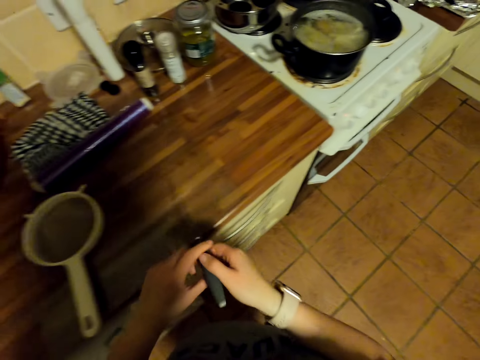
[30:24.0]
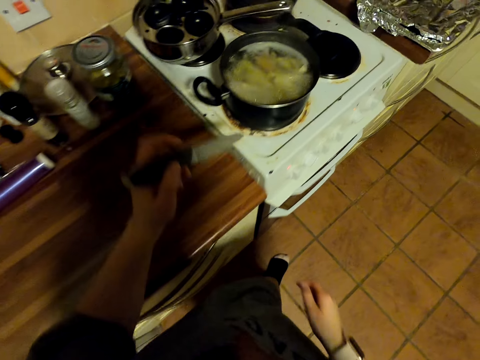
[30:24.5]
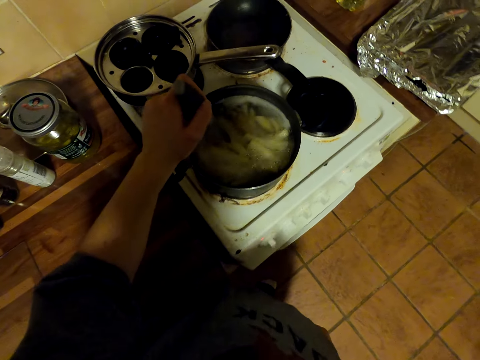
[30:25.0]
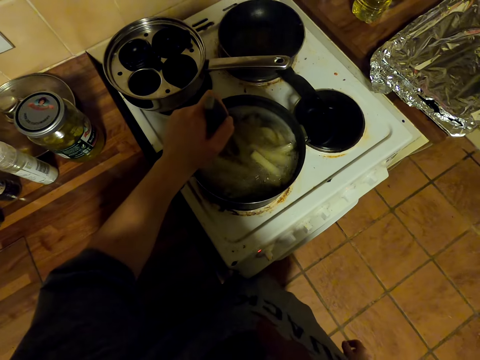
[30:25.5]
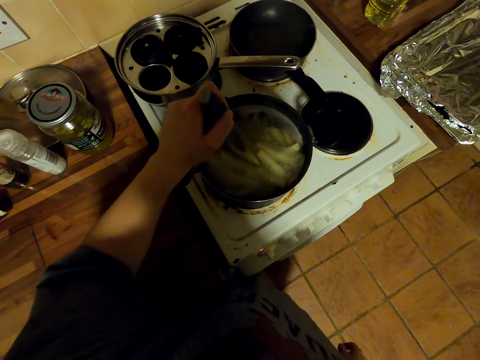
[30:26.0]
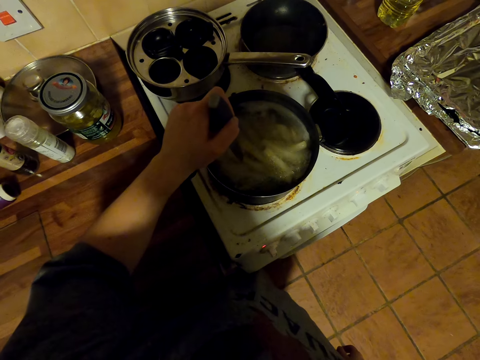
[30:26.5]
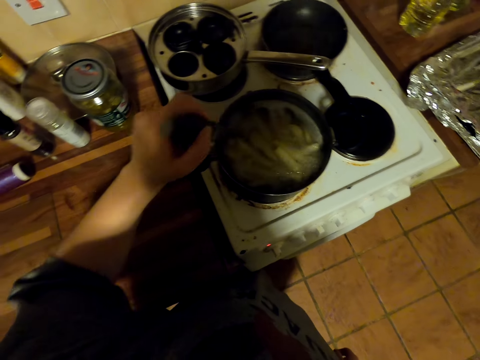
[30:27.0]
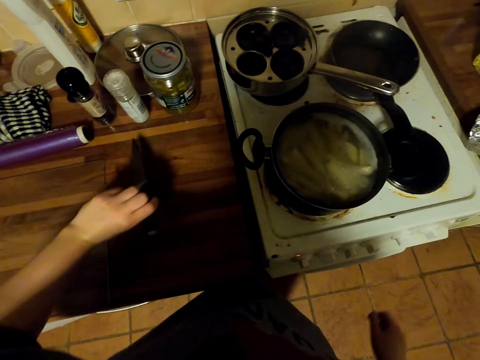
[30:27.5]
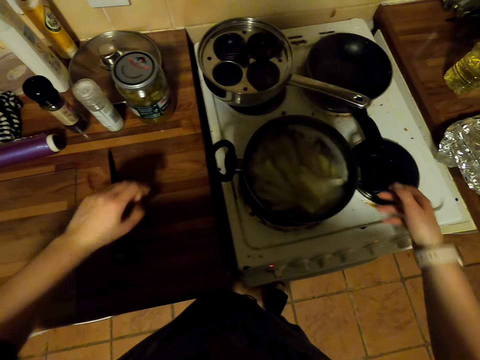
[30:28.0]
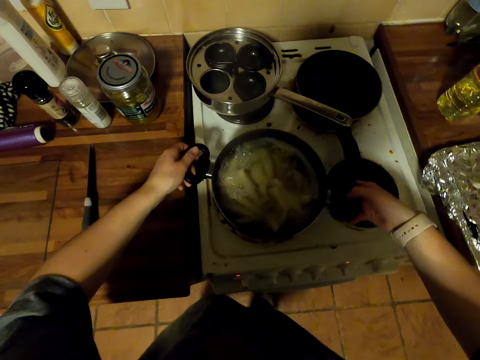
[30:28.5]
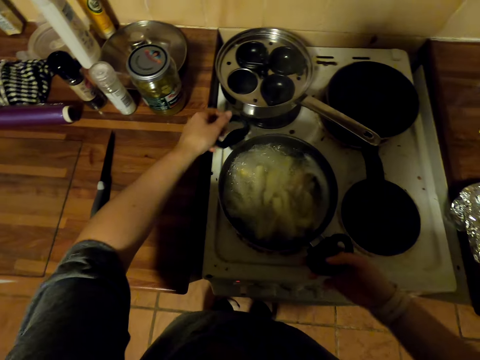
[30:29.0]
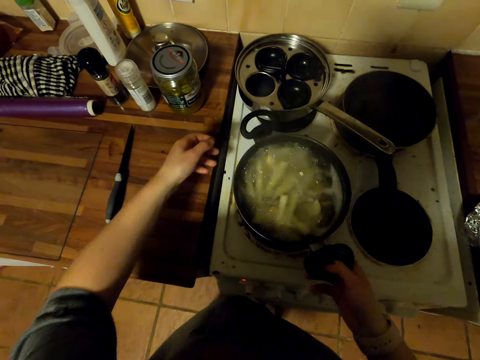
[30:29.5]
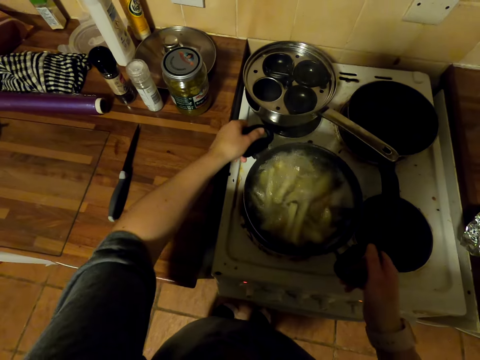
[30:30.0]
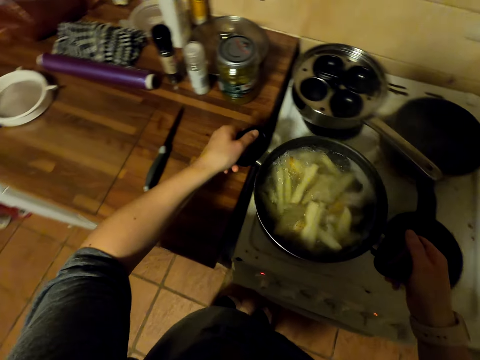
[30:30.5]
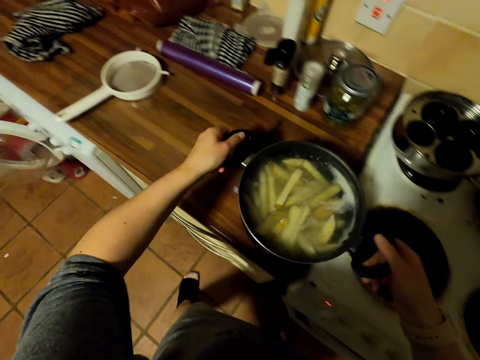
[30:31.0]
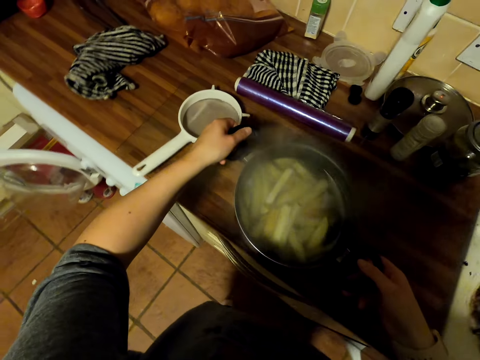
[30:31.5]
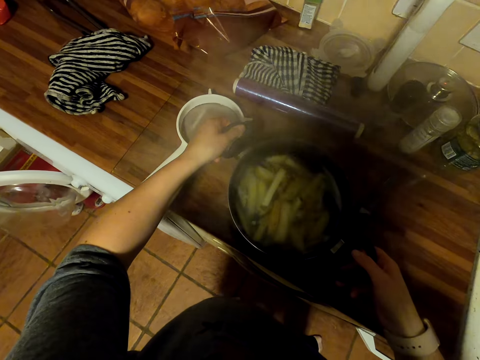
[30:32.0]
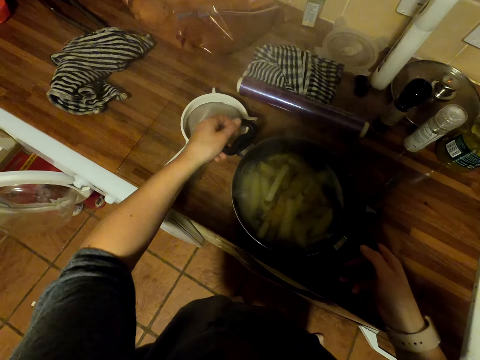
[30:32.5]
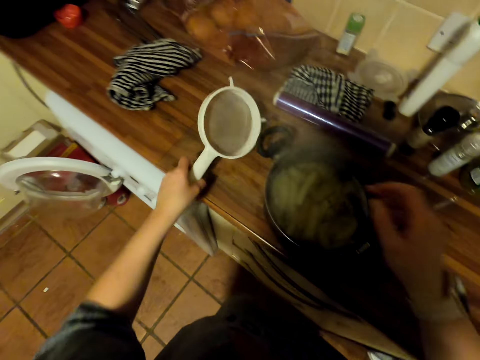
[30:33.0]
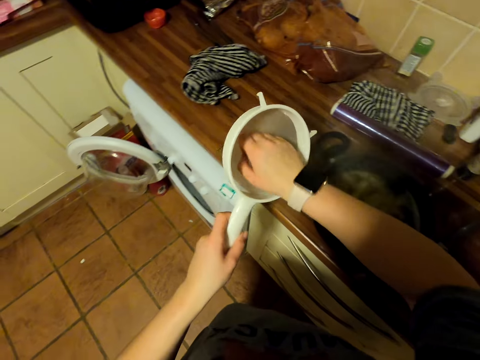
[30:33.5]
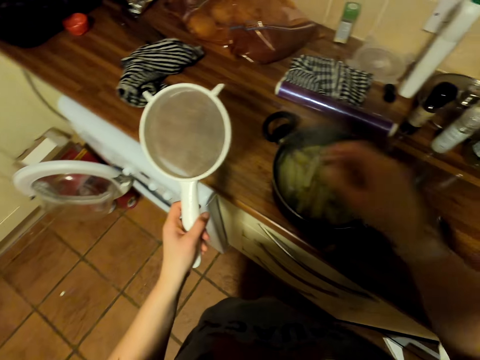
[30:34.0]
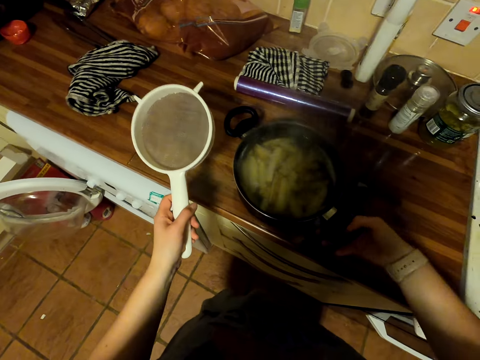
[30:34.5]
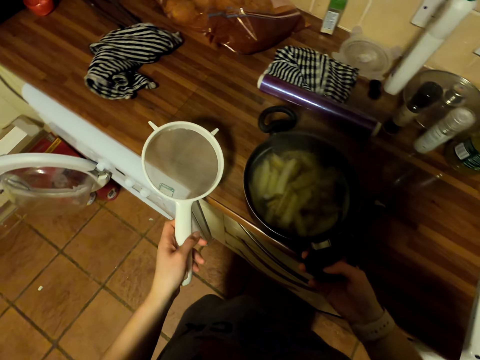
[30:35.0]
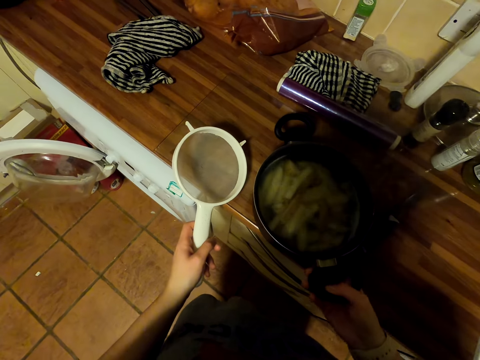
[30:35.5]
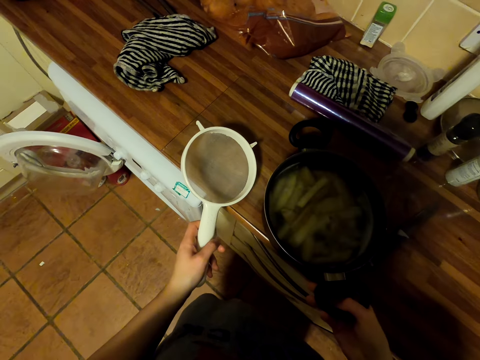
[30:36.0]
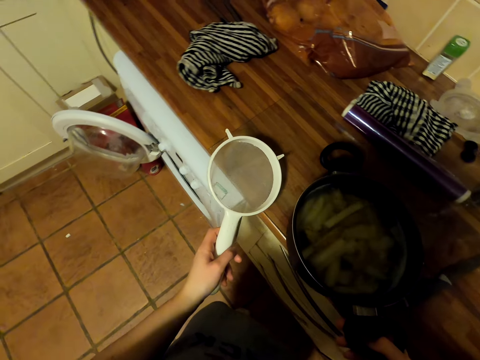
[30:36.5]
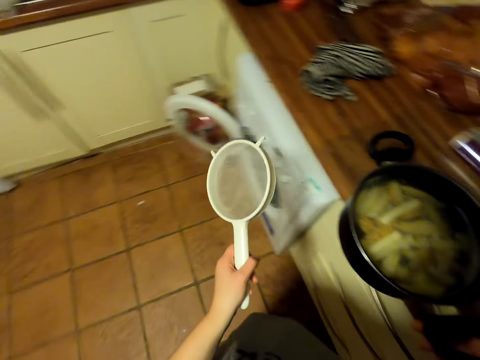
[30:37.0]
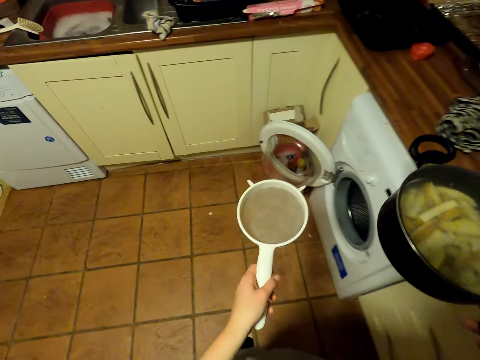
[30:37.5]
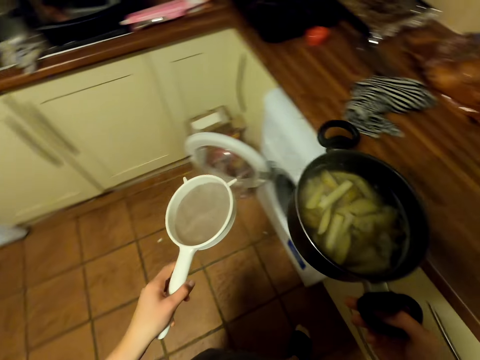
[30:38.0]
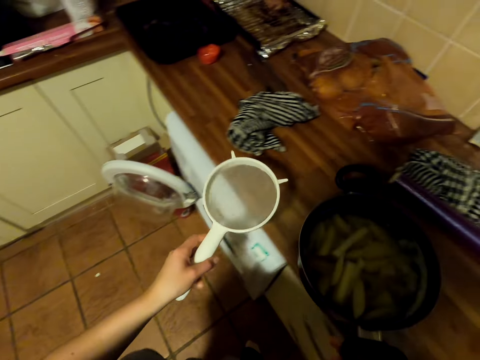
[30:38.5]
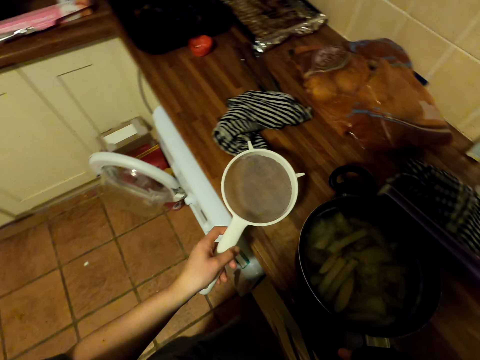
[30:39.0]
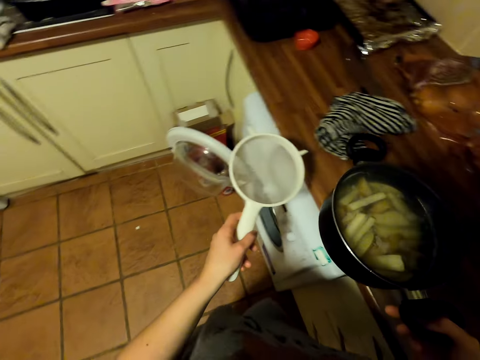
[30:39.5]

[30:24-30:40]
The camera wearer picks up a knife on the countertop. They walk around. They pick up the knife with the other hand. They put the knife in the cooking pan. They pierce potatoes with the knife. They put the knife on the countertop. They remove cooking in the stove. They turn a pot or cooking pan on the burner. They pick up the pot on the burner. They walk around. They put the cooking pan on top of the chopping board. They pick up a sieve on the countertop. They touch the sieve. They pick up the pot on the countertop. They carry the cooking pan. They walk around.

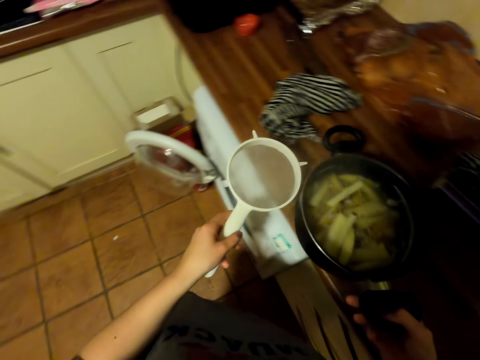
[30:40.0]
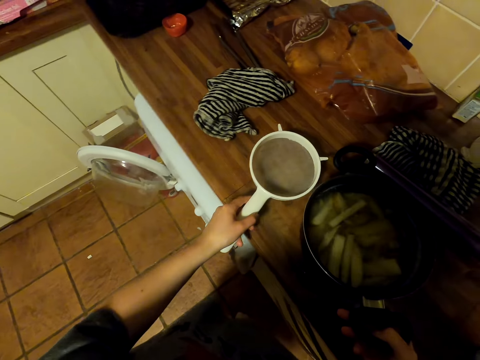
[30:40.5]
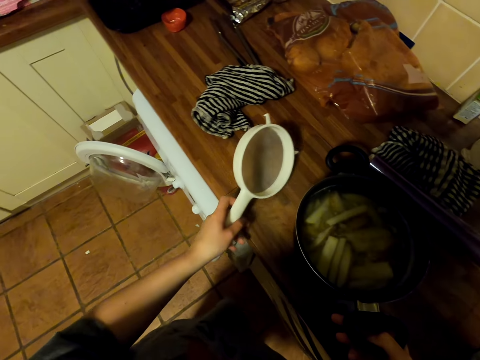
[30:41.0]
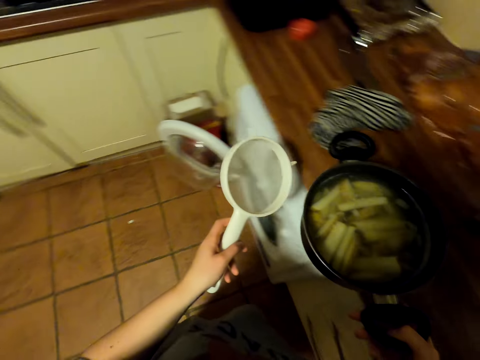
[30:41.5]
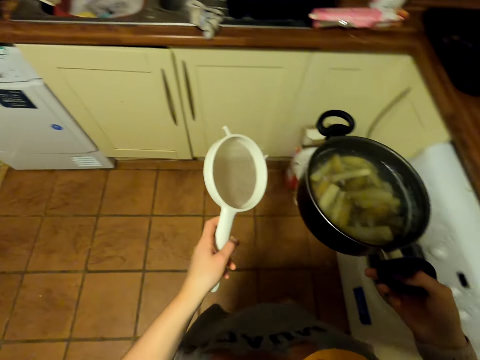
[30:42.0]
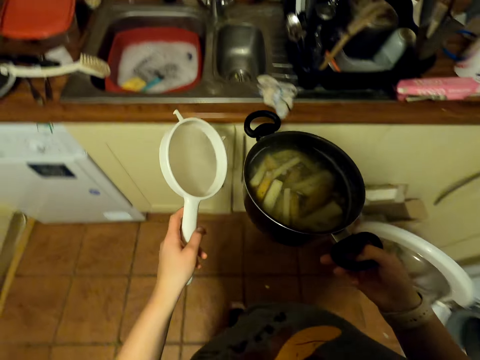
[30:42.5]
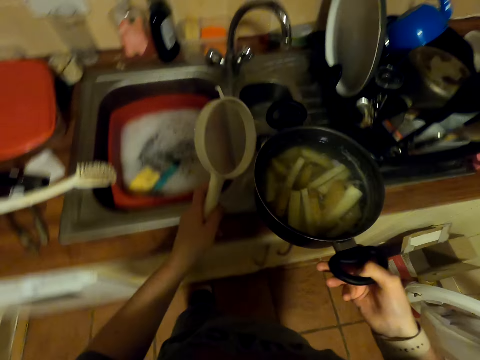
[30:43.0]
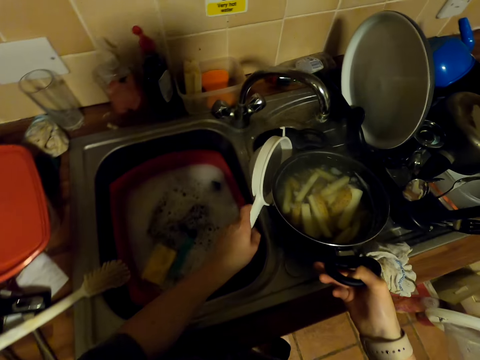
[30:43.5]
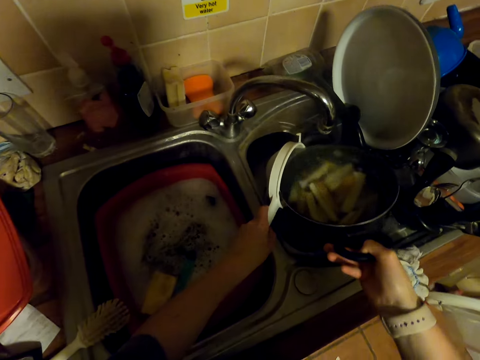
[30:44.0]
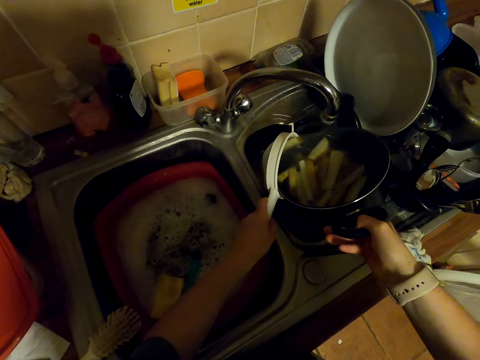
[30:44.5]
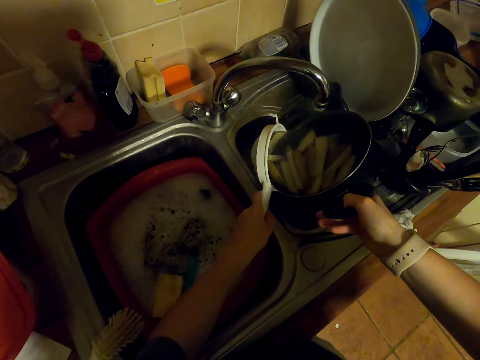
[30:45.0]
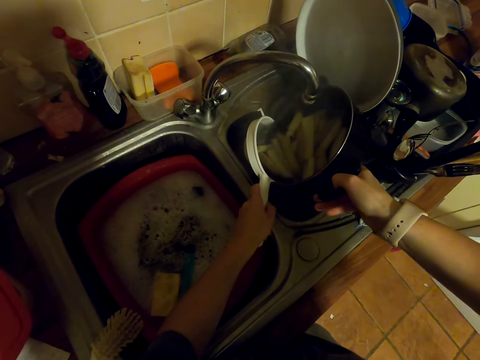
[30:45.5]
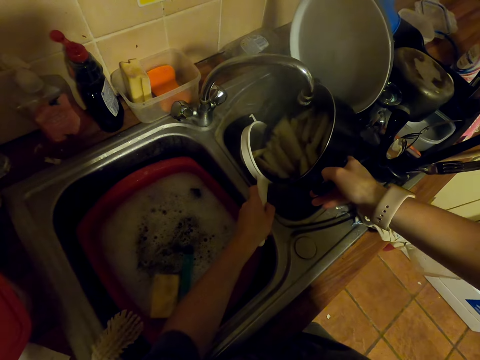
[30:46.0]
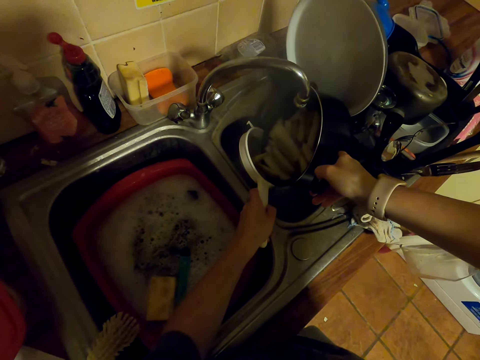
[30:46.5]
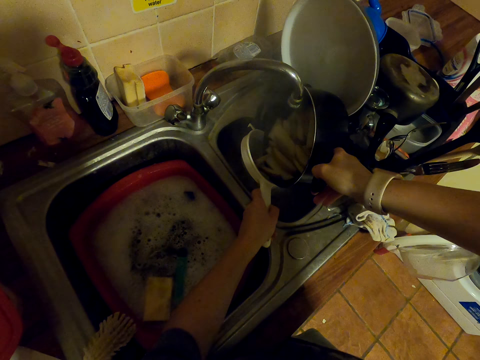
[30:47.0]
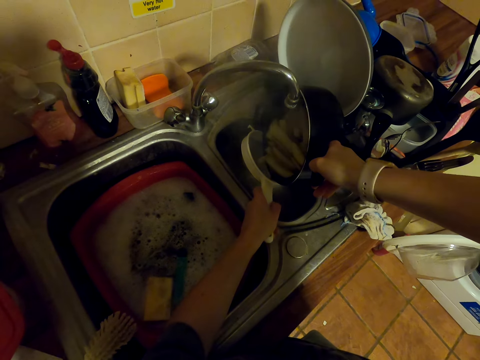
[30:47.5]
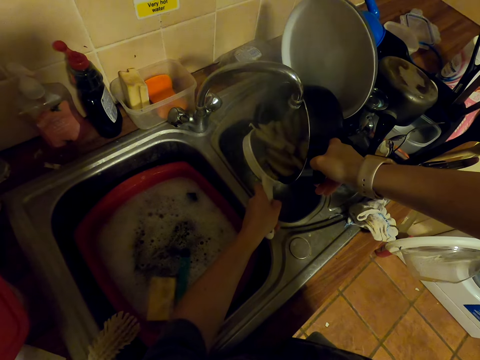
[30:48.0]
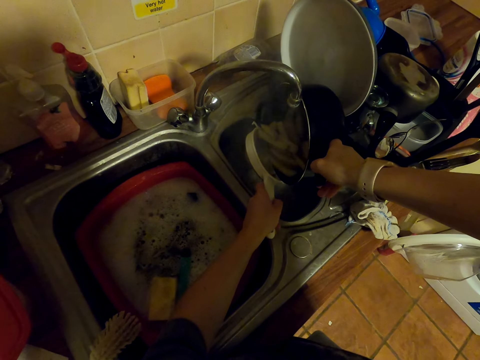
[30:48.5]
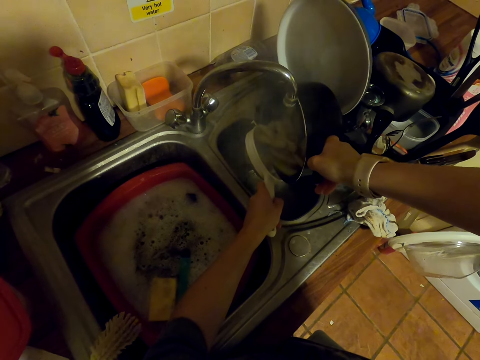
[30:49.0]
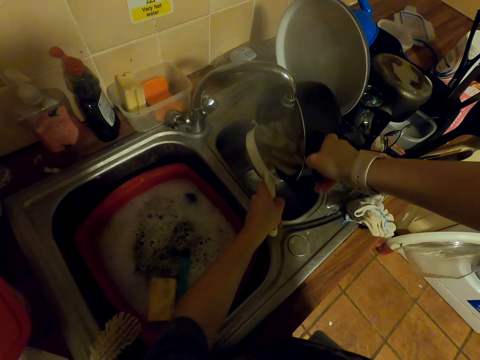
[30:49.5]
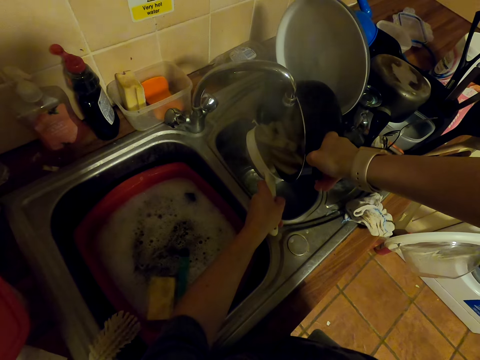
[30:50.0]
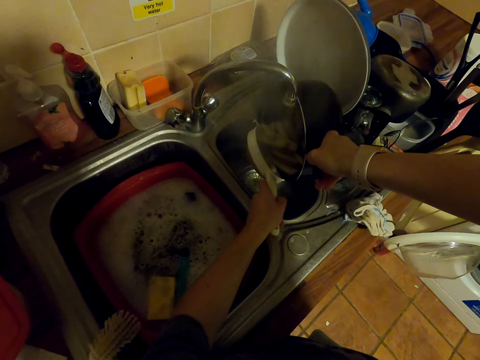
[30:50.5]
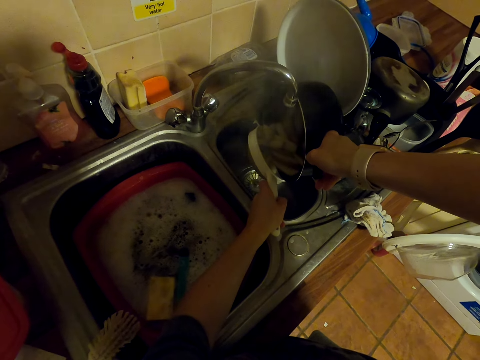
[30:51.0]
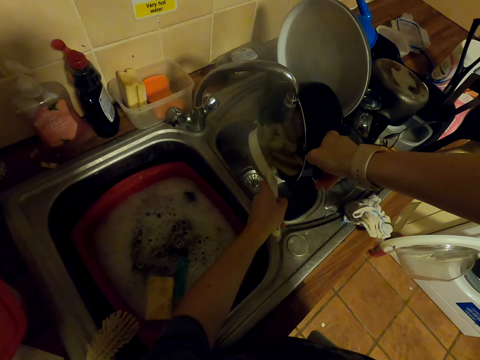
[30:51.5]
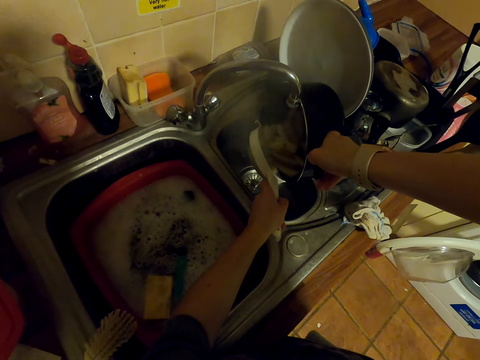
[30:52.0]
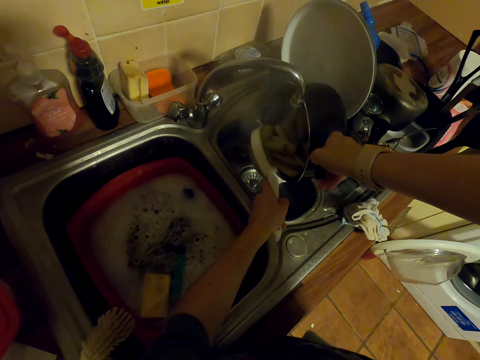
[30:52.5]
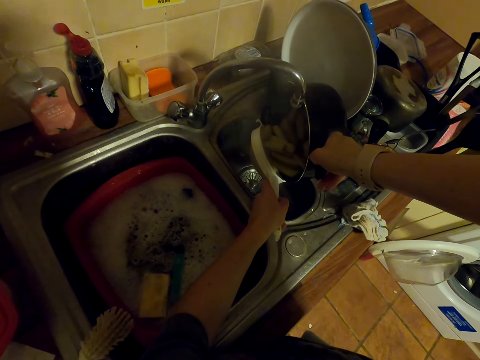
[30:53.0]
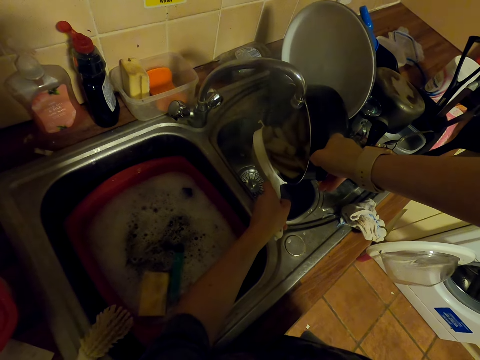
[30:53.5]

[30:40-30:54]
The camera wearer holds the pot on the countertop. They walk around. They sieve the potatoes with a sieve in the sink.
